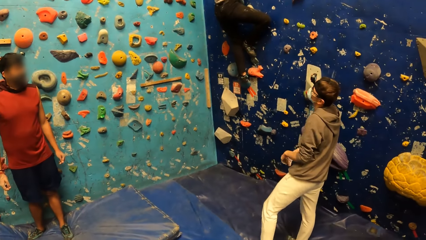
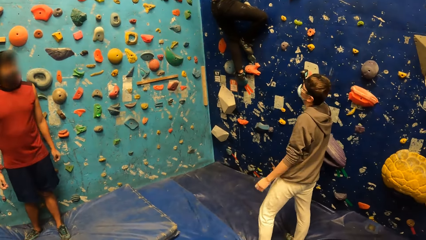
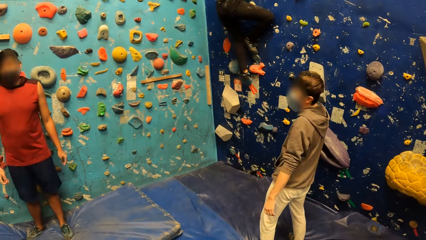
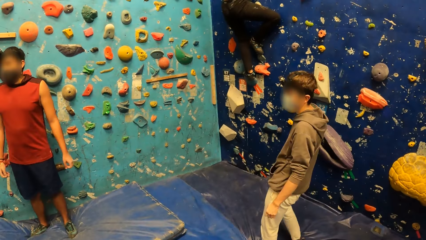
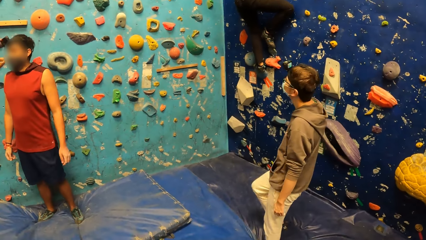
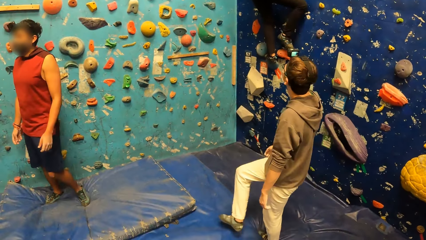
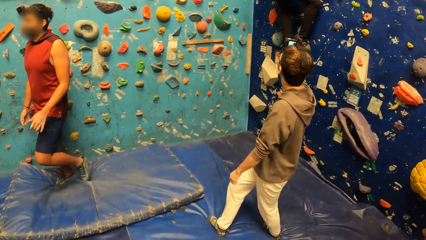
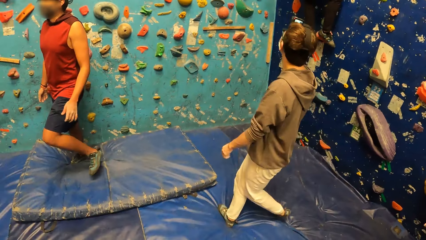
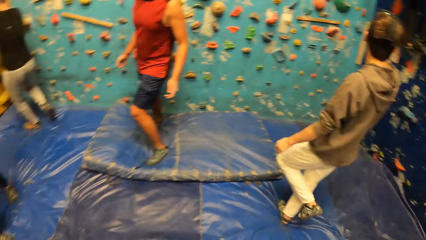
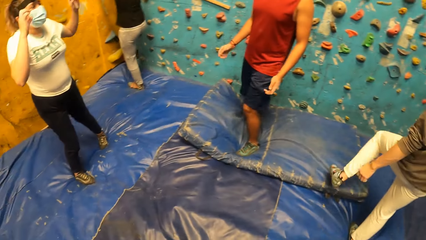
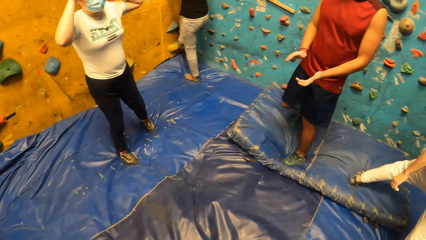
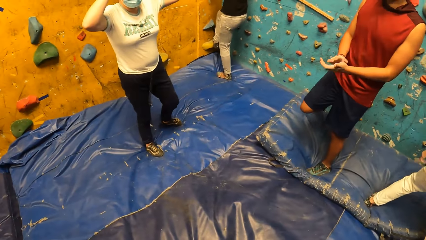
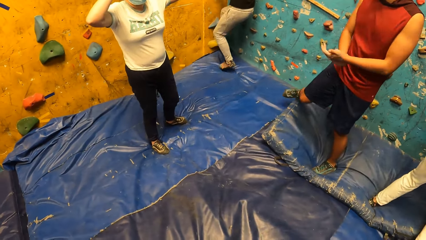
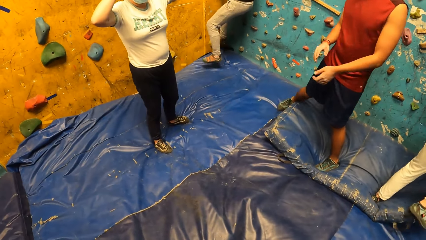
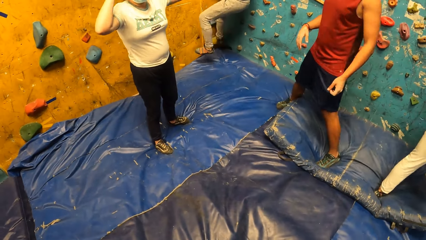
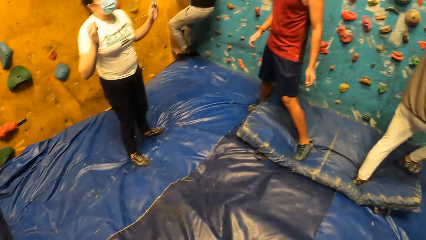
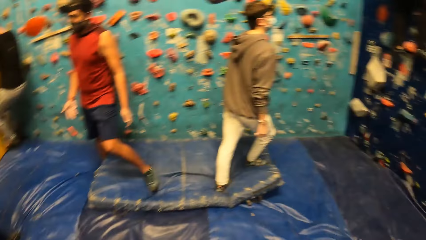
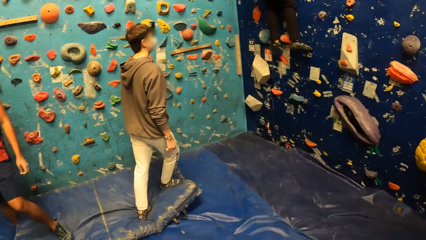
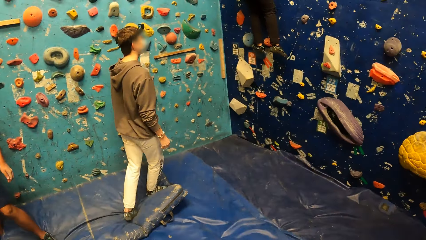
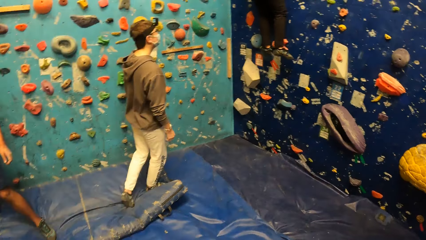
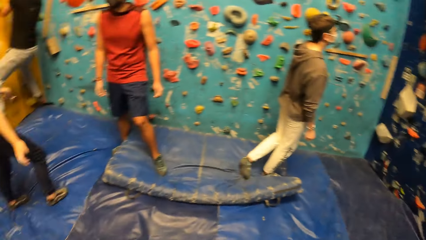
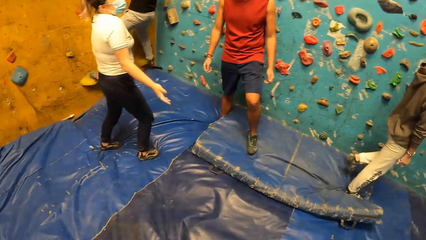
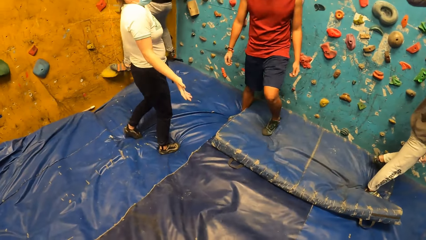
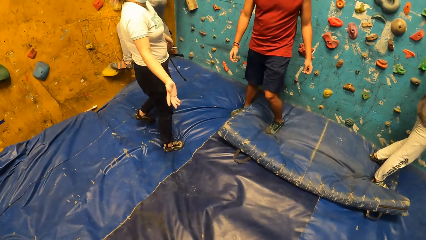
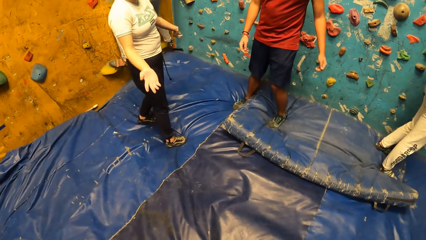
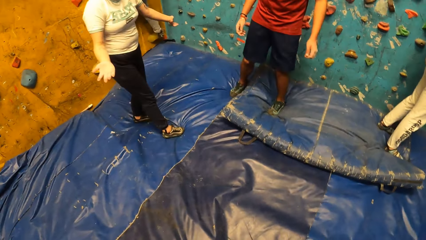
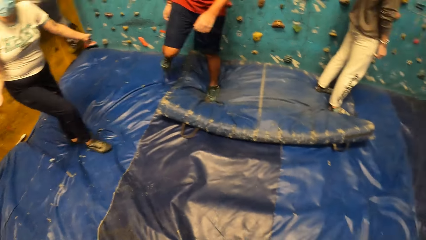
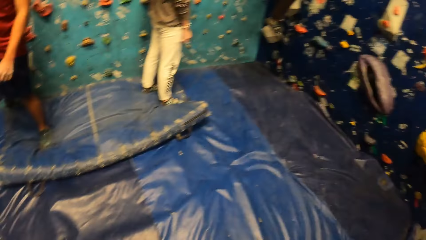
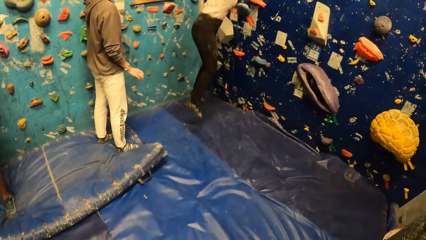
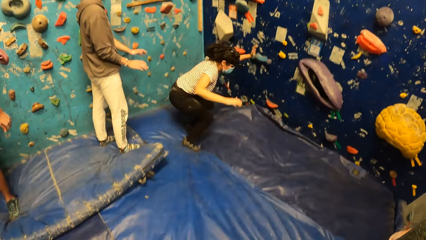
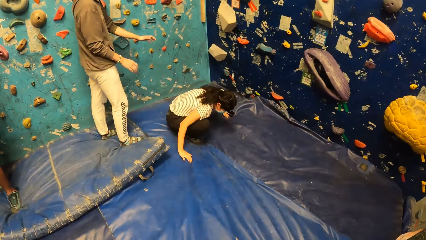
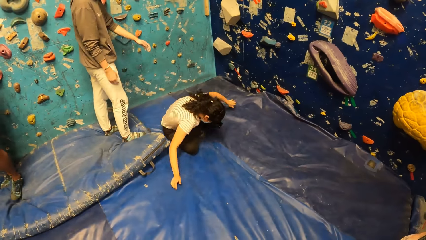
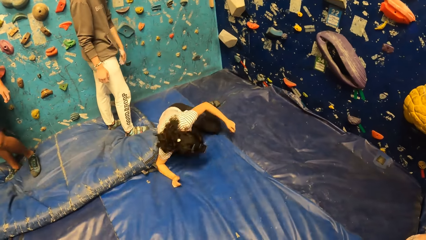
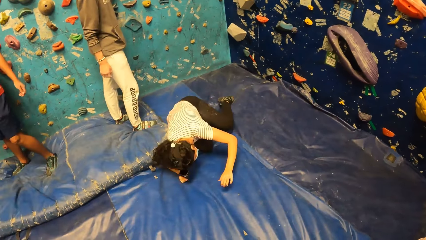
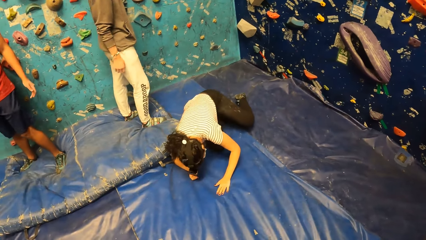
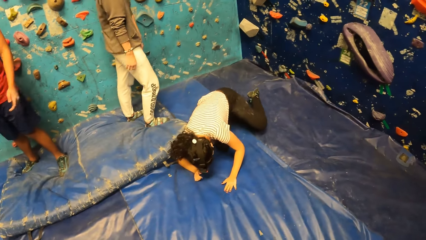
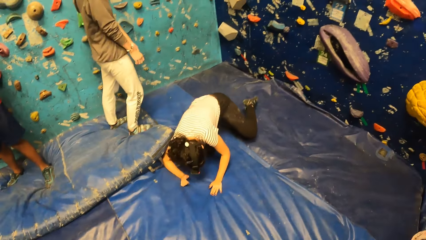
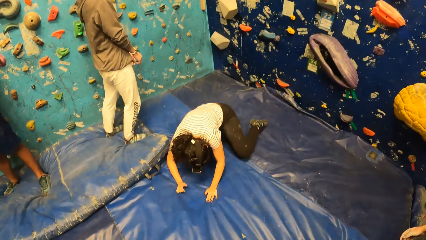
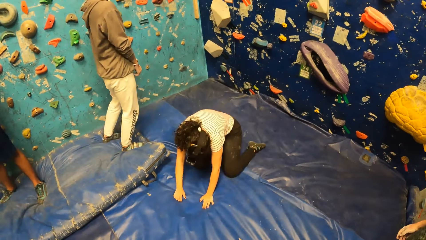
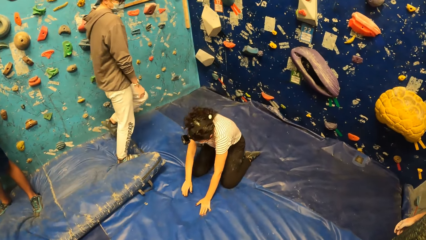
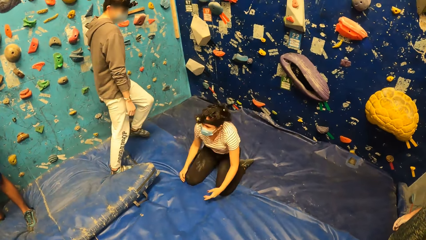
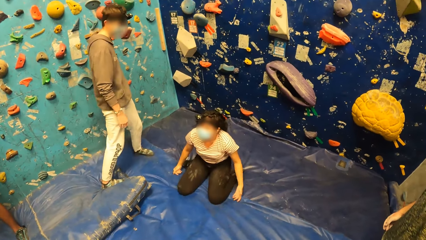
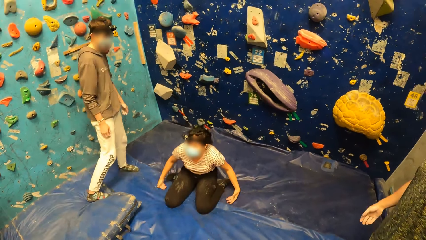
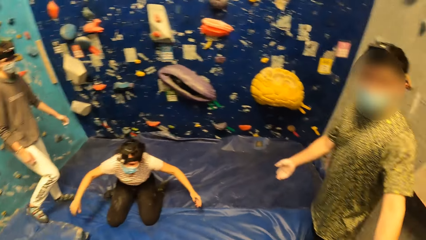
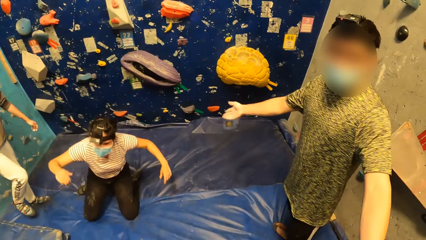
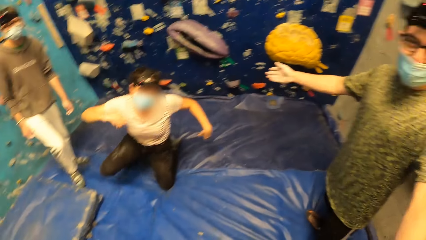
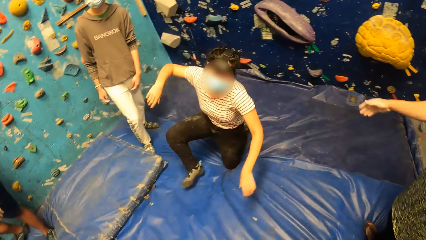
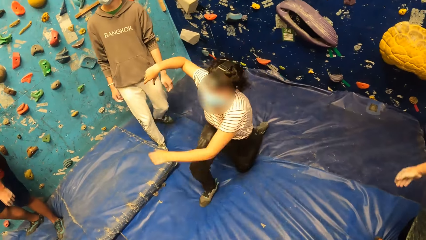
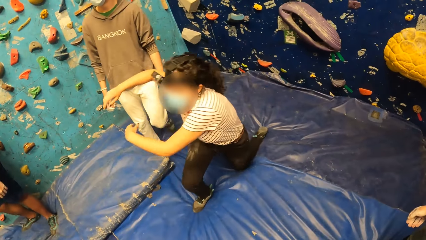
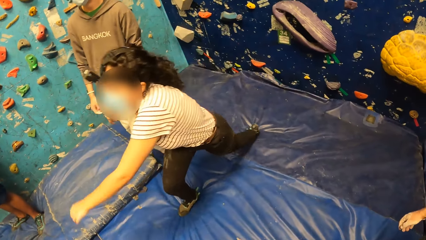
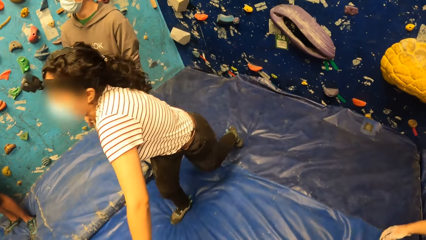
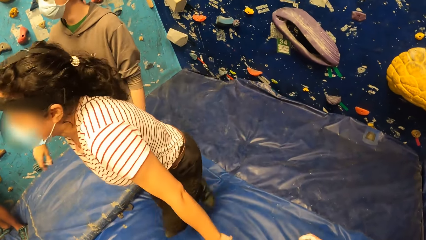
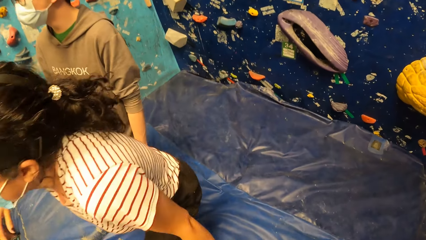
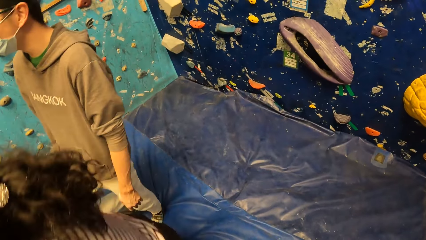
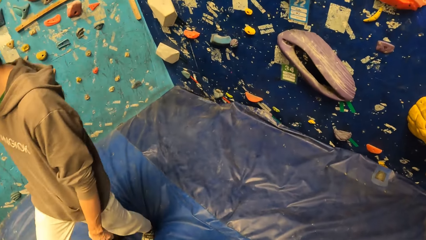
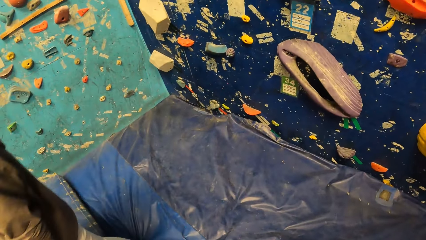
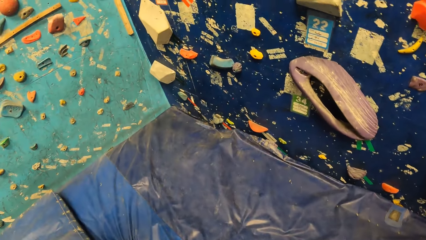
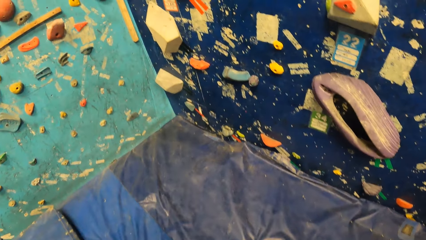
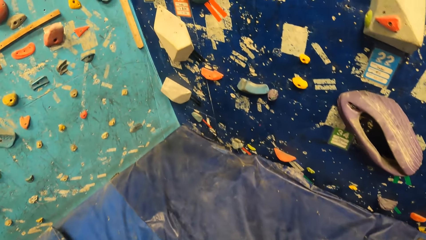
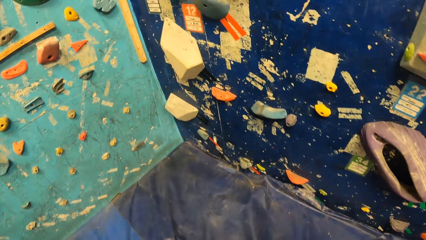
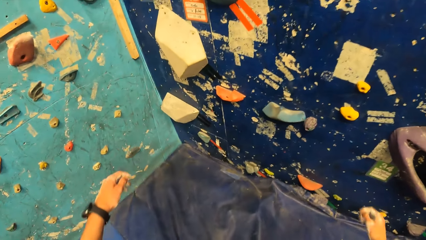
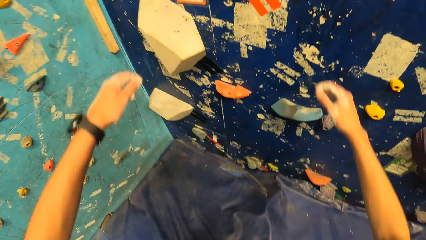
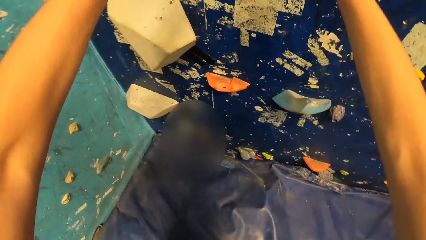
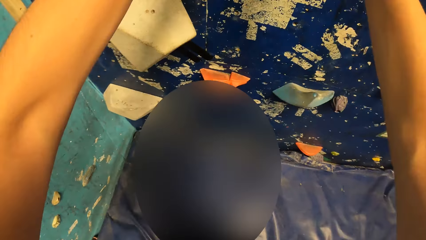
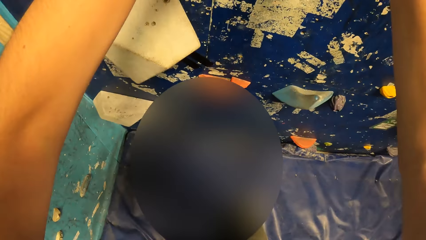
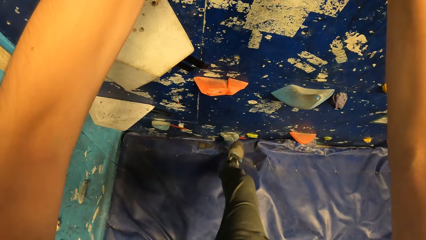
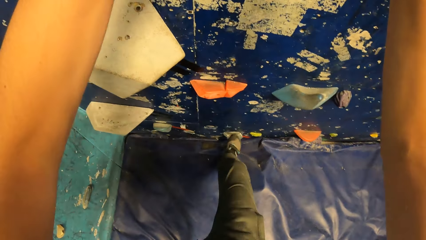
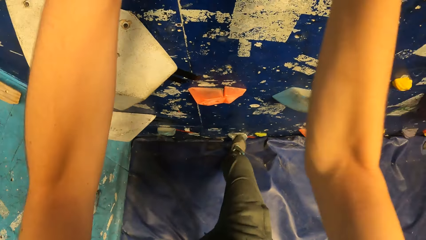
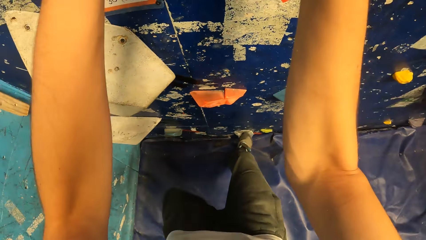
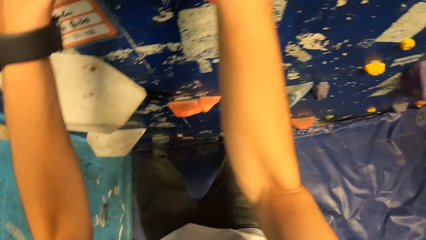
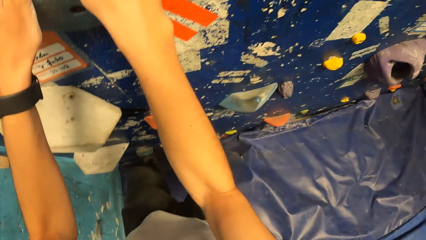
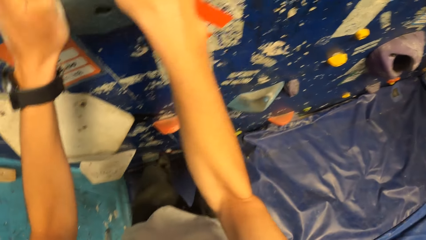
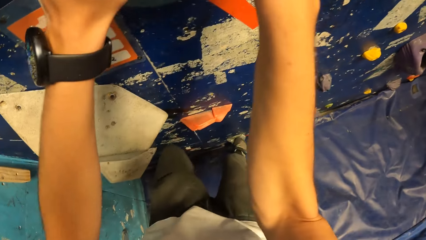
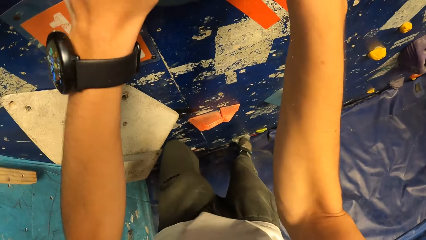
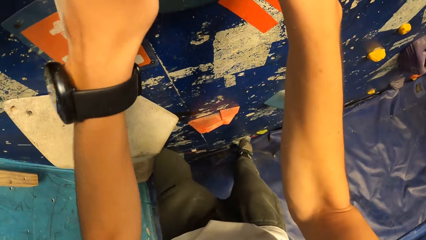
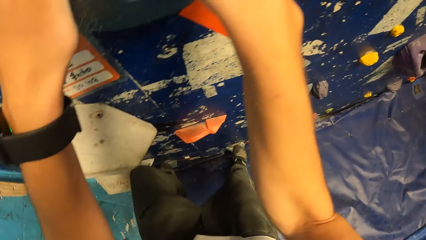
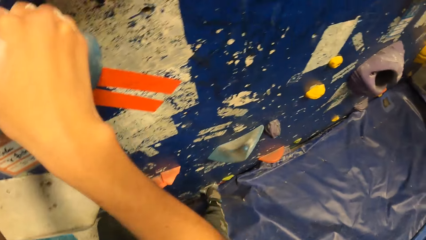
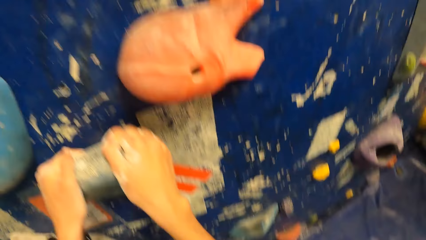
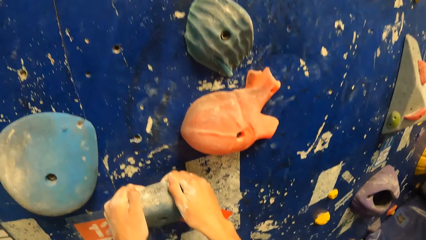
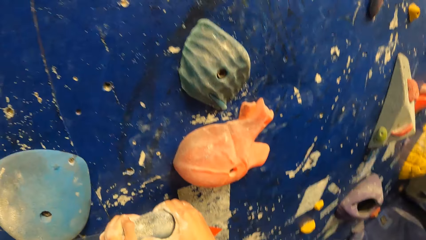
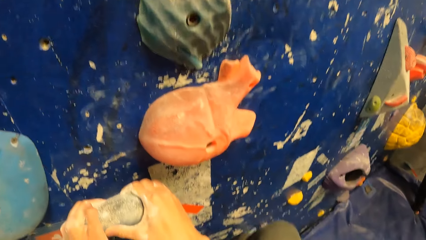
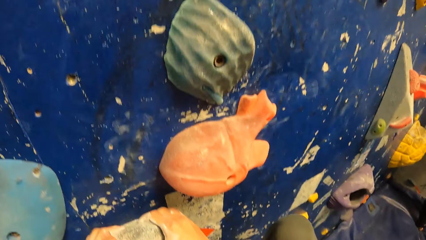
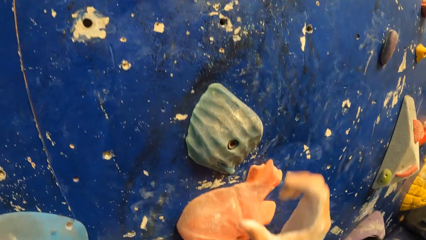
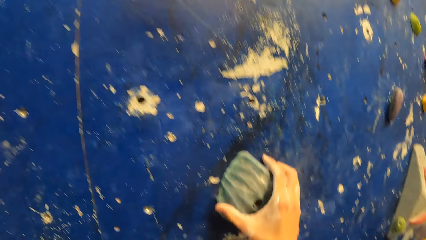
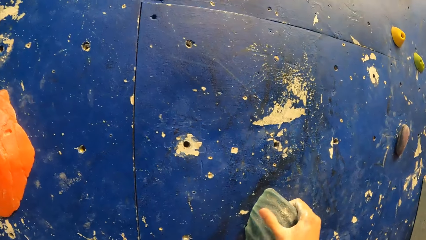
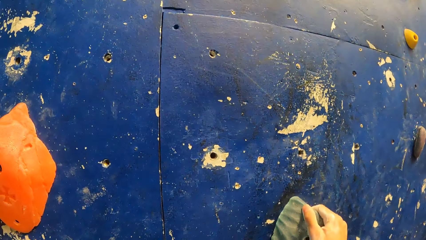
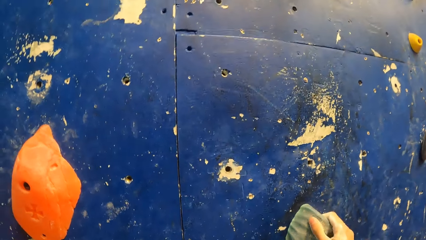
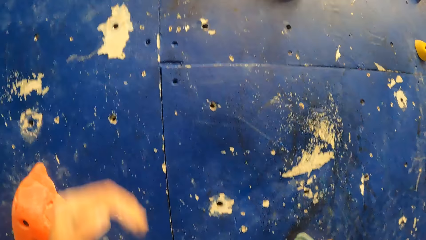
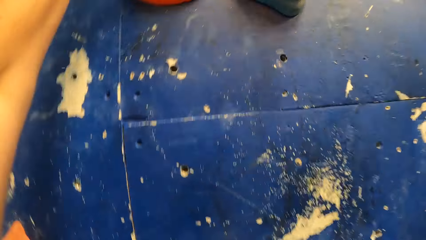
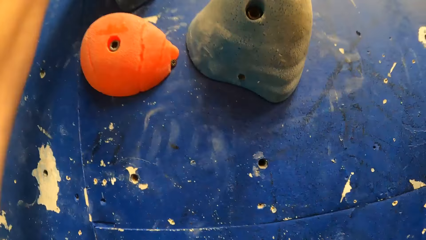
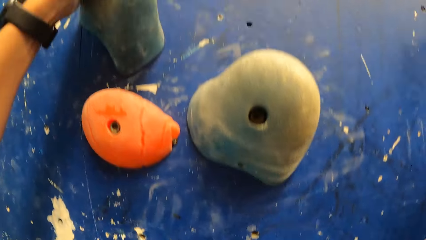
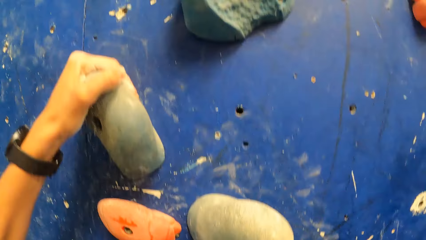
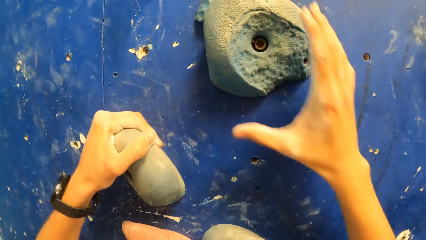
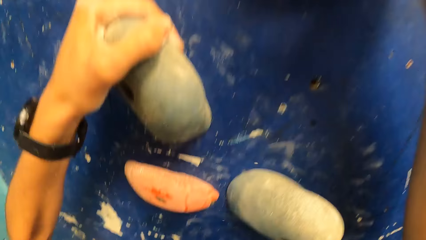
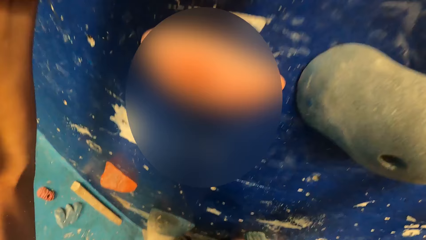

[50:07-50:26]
A man climbs the wall. The woman touches her head with her hands. Another man claps his hands. Another woman jumps down from the wall. The other woman stands up from the gym mat. The camera wearer walks to the wall. They climb the wall. They hold the wall.
